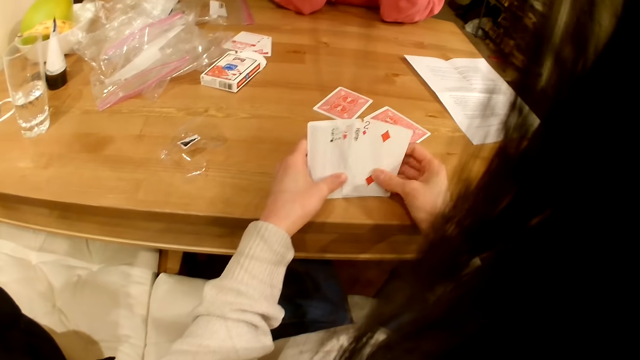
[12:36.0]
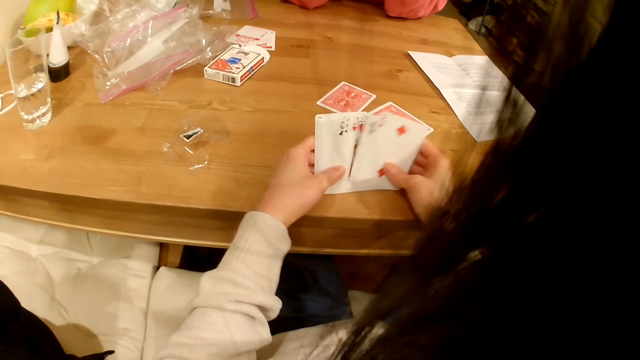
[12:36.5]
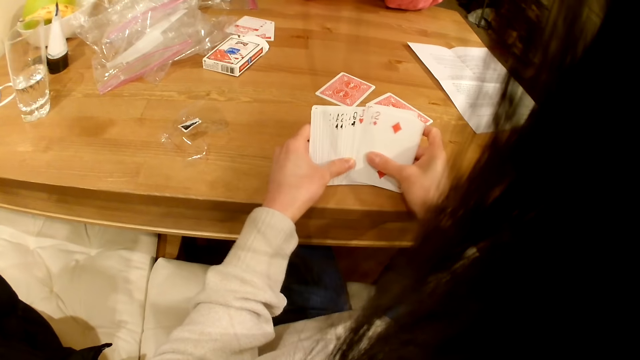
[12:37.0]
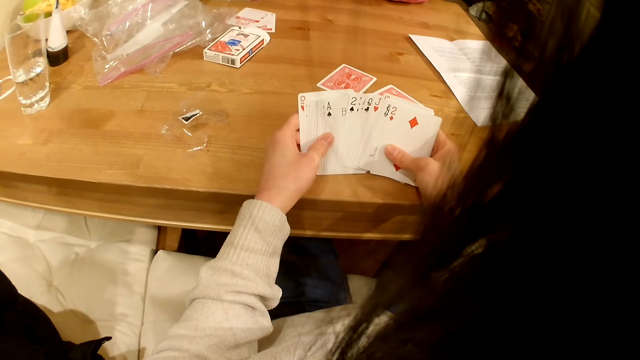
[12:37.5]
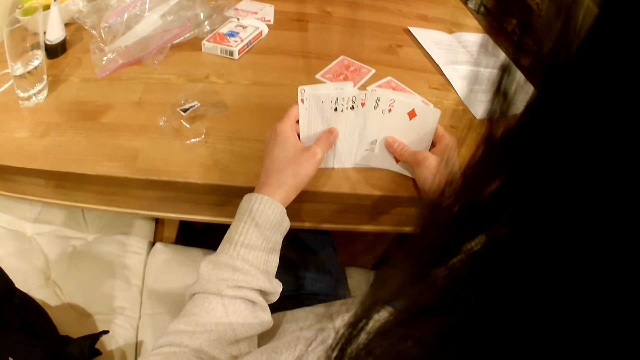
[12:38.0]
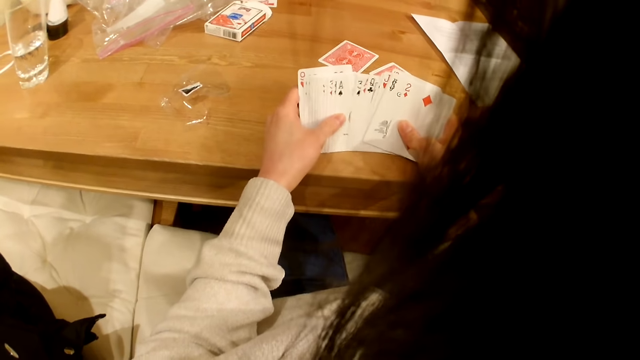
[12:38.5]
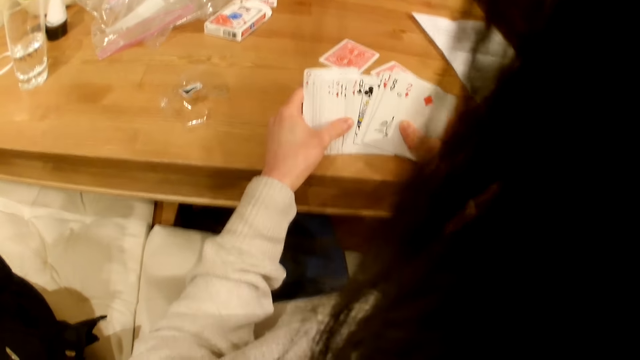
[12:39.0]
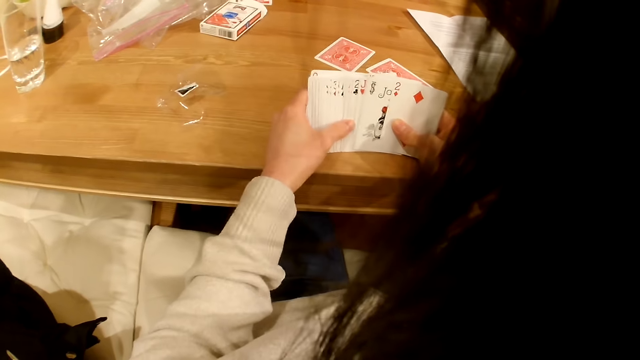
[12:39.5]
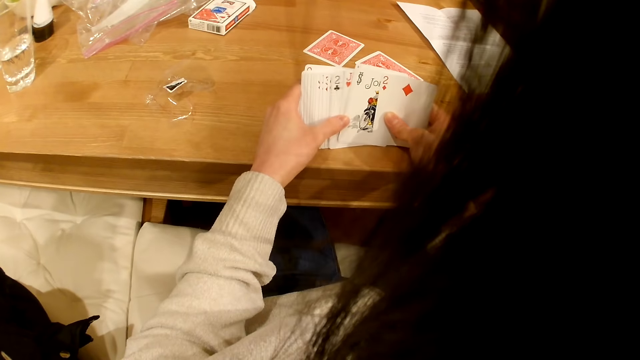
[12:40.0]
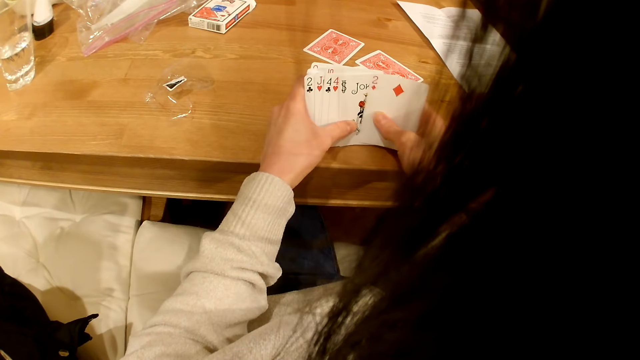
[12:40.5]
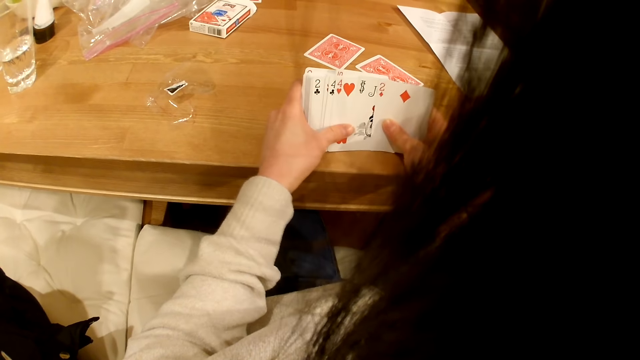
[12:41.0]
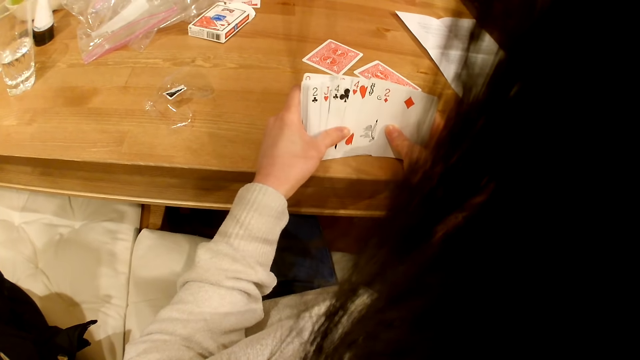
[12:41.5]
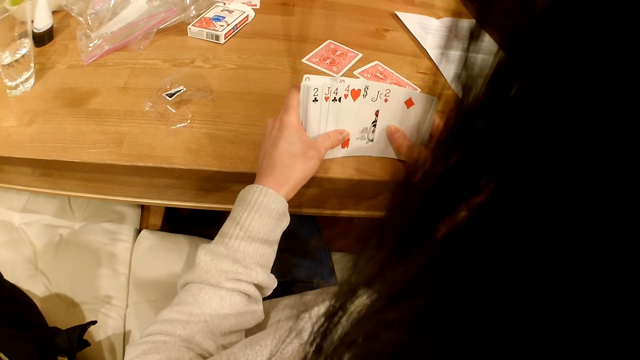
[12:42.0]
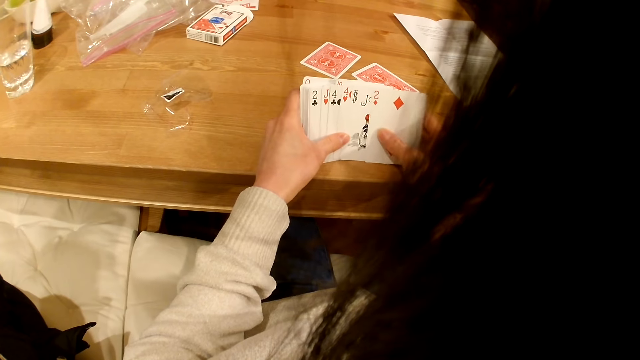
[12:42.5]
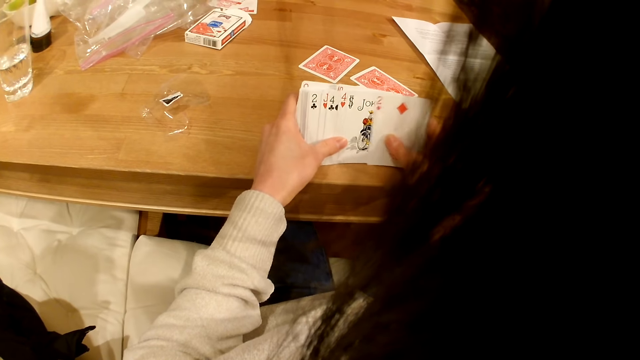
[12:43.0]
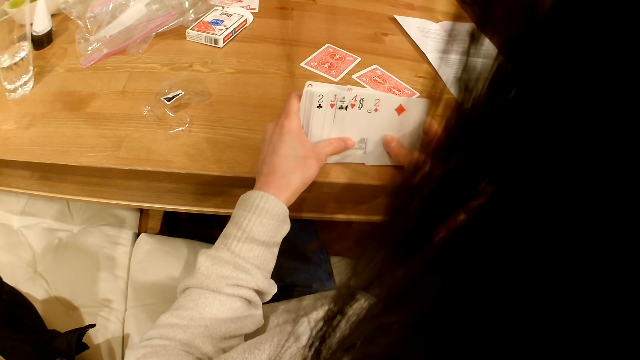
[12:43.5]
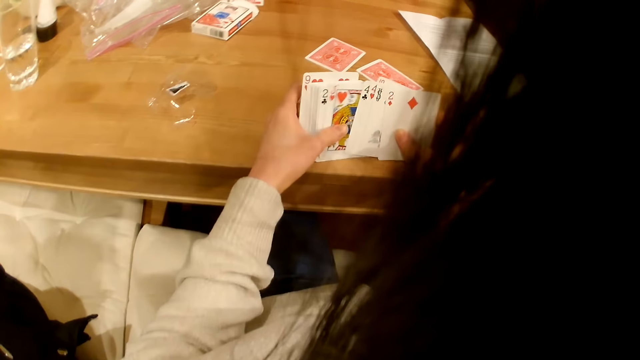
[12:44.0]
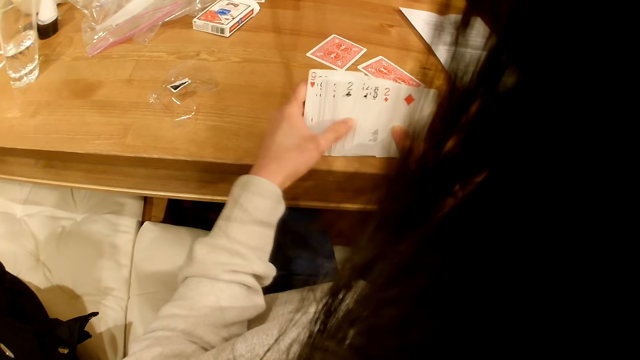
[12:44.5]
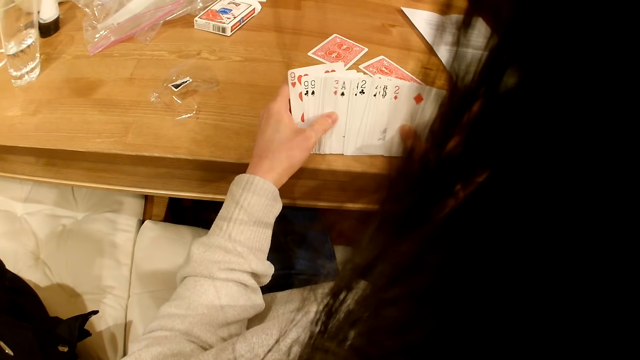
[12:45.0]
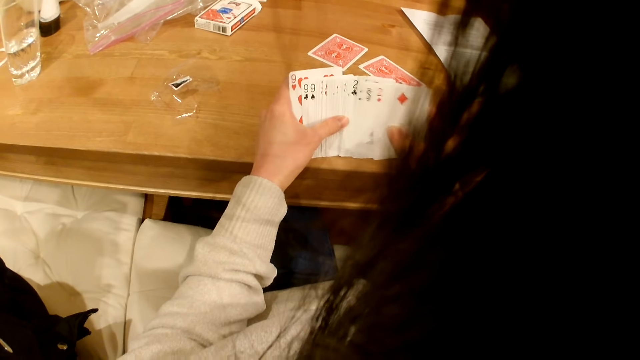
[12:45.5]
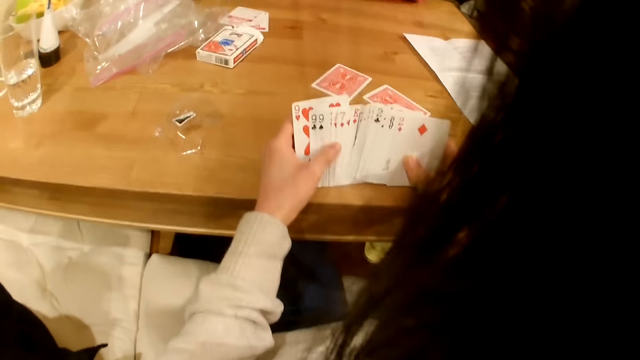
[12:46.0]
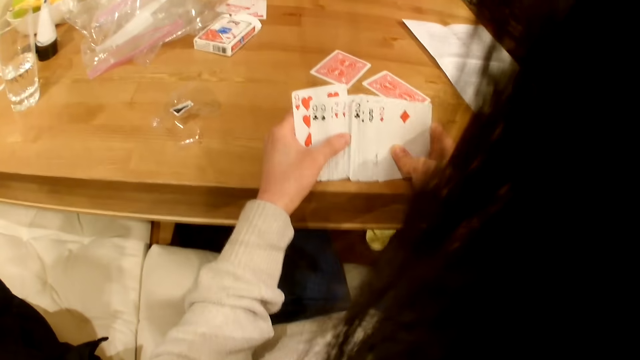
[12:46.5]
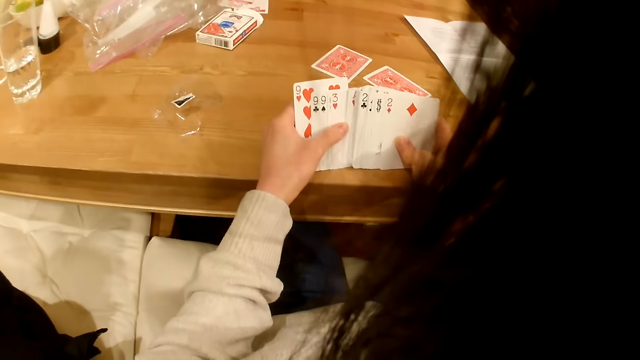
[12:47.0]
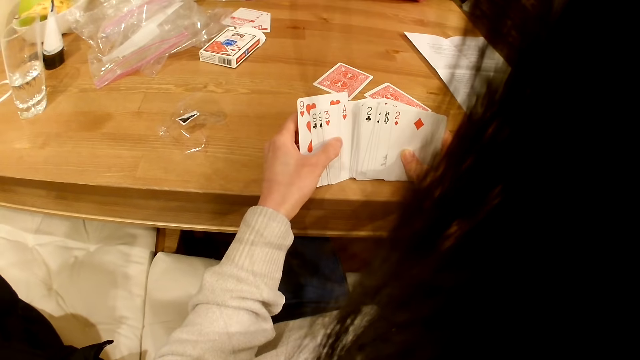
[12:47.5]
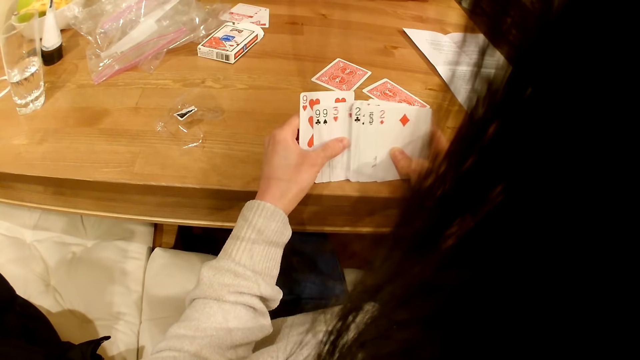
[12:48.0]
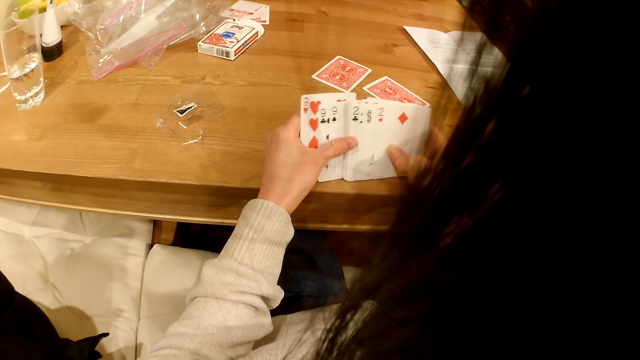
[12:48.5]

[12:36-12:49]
A woman talks with the camera wearer.

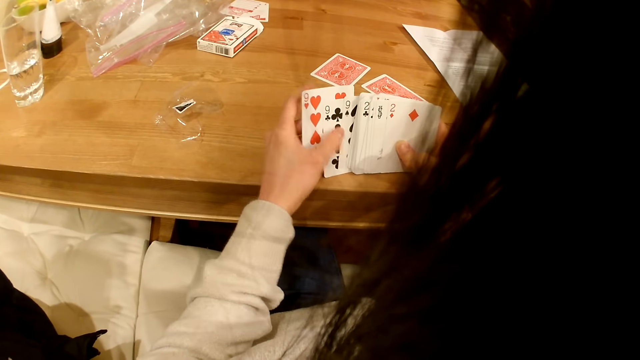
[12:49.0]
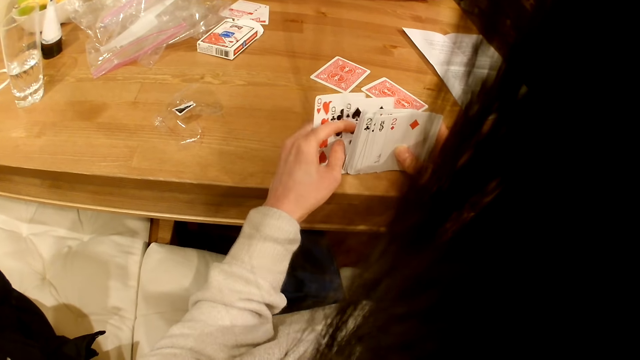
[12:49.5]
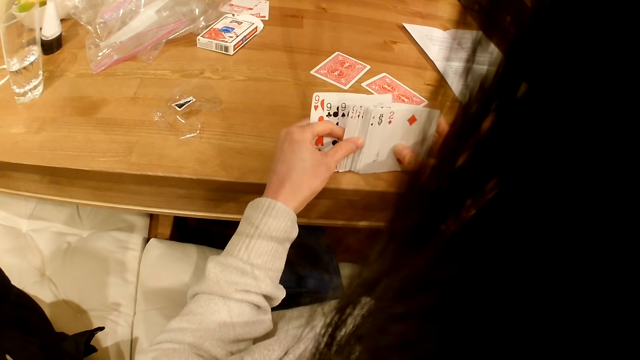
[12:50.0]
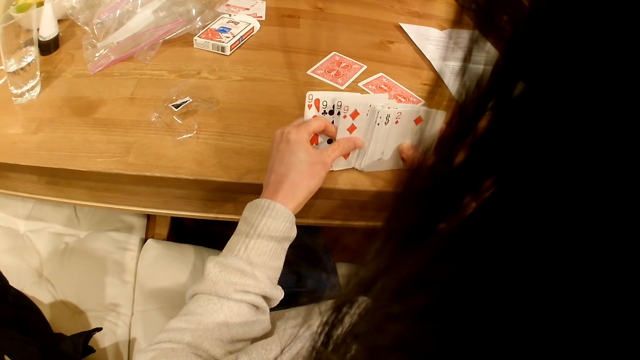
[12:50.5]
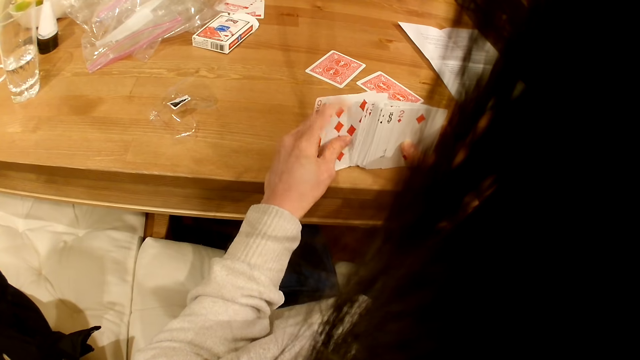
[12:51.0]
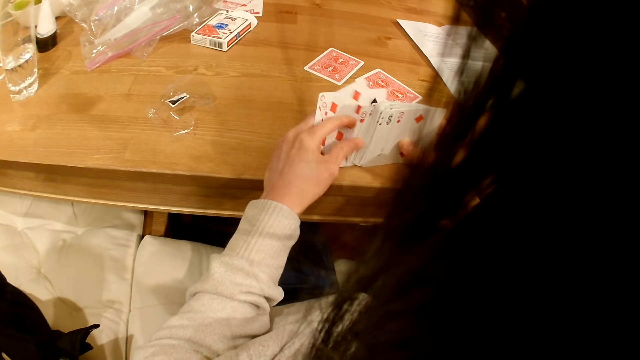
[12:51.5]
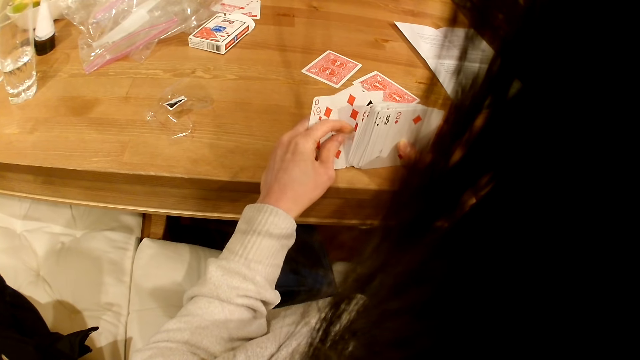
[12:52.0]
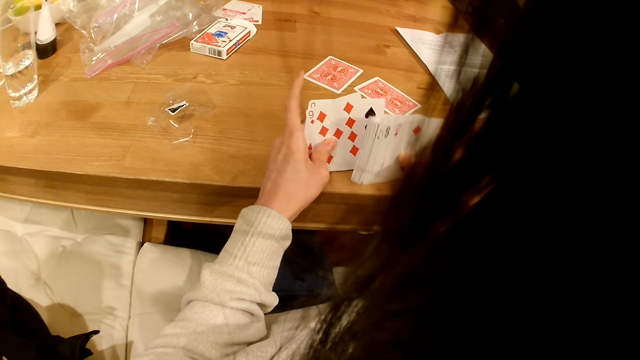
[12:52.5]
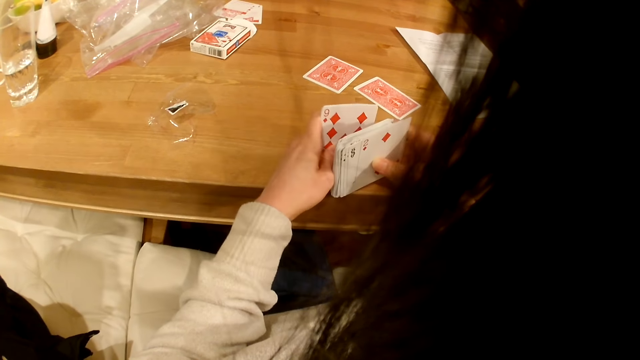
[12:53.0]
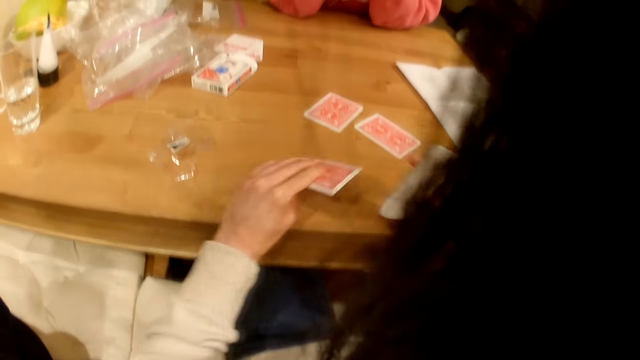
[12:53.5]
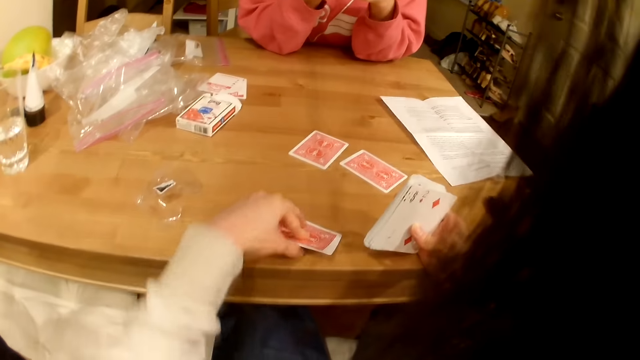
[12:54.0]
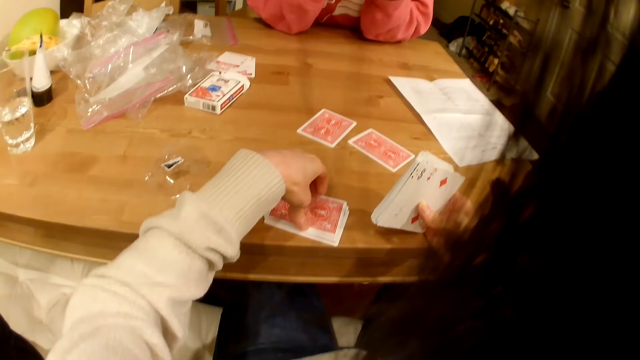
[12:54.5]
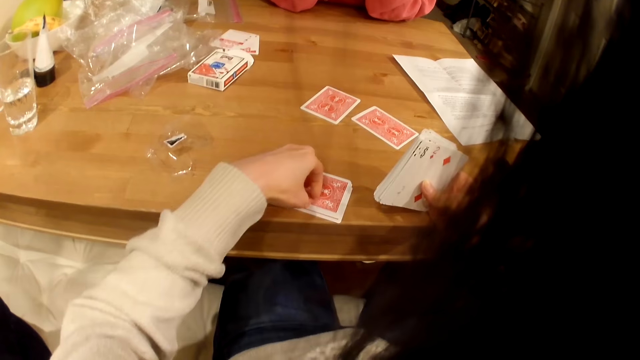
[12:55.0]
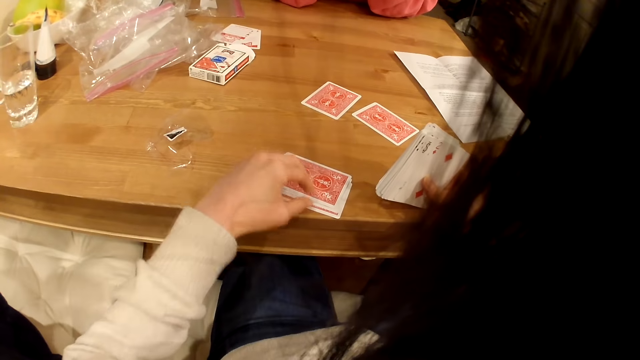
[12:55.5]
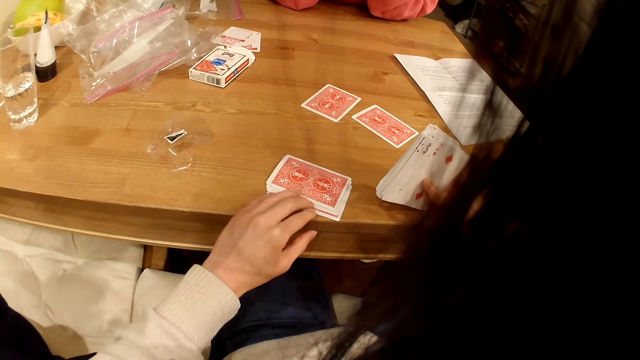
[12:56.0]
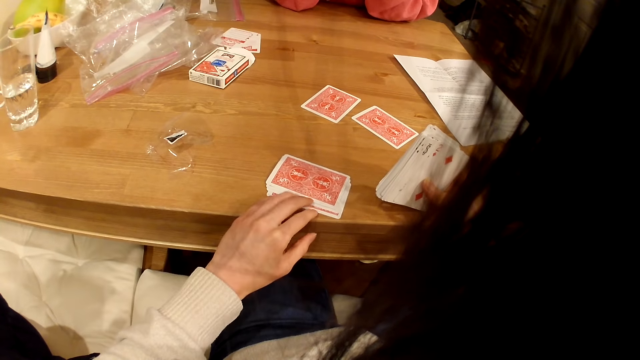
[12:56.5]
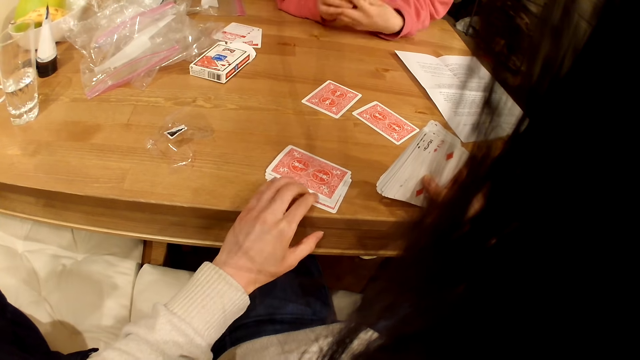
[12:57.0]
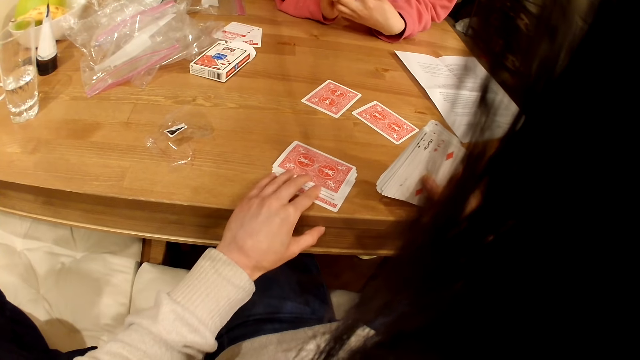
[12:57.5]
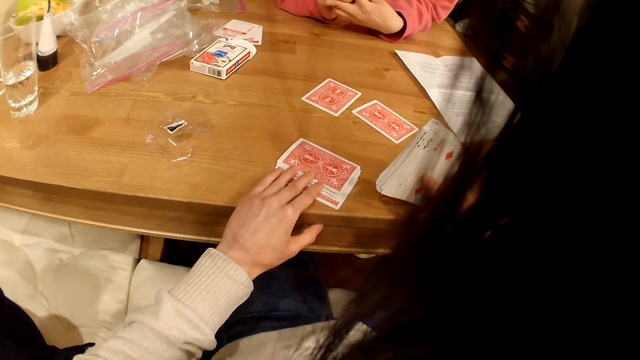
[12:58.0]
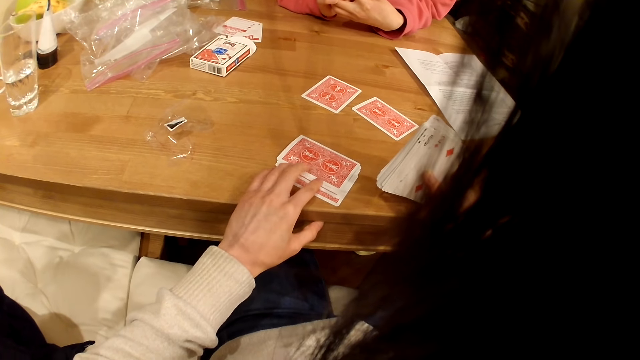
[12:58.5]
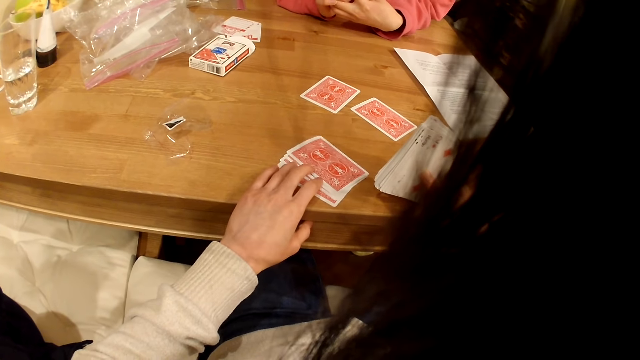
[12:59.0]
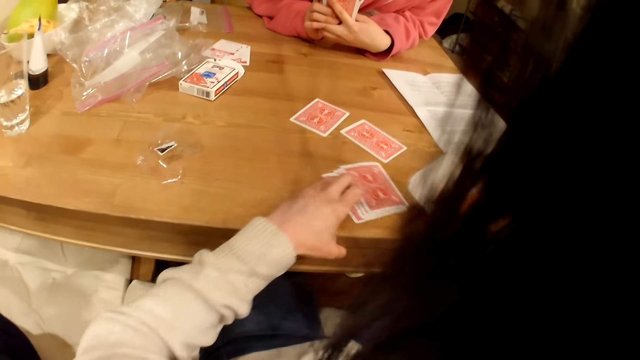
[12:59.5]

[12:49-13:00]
The camera wearer puts a playing card on the table. They talk with the woman. They move the playing cards on the table.
